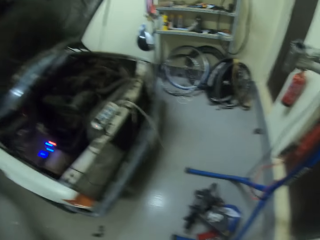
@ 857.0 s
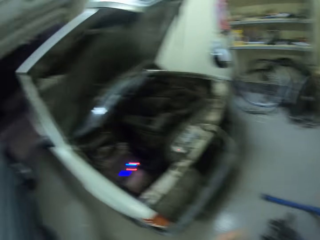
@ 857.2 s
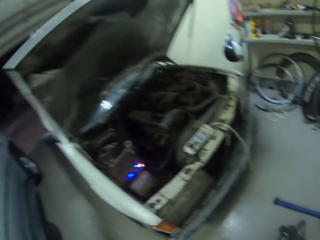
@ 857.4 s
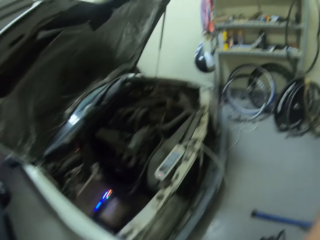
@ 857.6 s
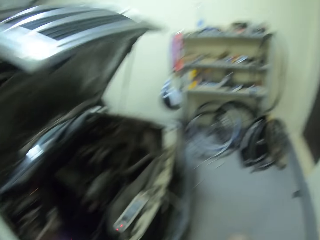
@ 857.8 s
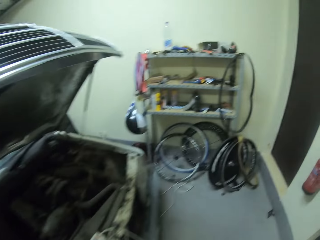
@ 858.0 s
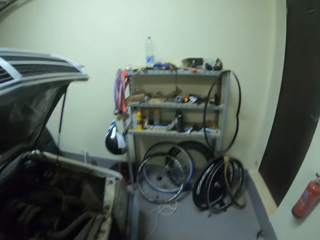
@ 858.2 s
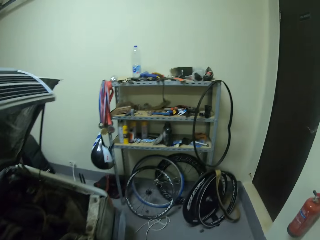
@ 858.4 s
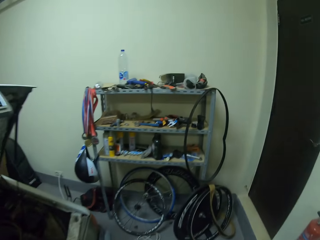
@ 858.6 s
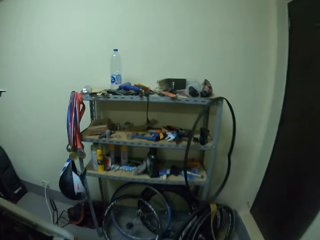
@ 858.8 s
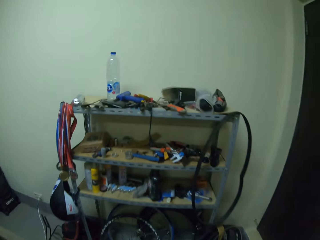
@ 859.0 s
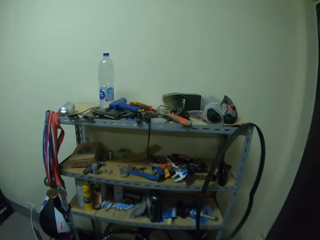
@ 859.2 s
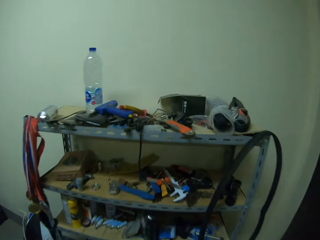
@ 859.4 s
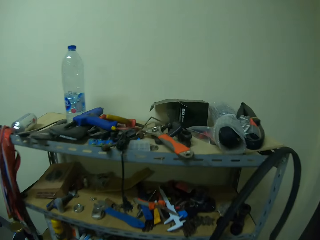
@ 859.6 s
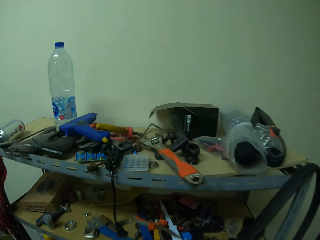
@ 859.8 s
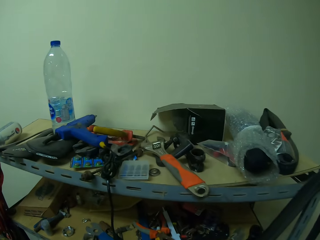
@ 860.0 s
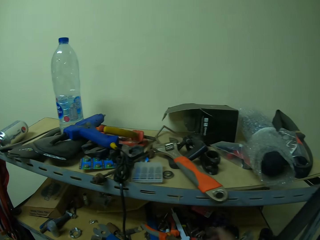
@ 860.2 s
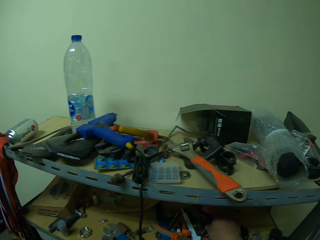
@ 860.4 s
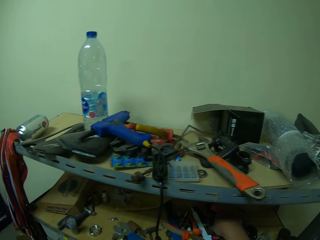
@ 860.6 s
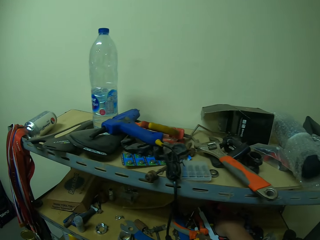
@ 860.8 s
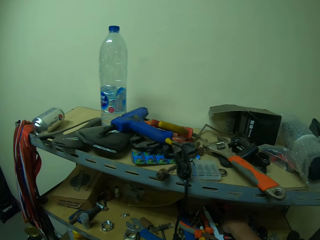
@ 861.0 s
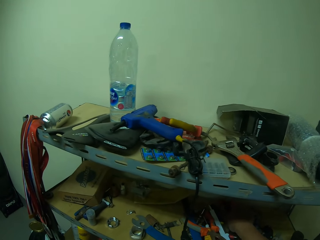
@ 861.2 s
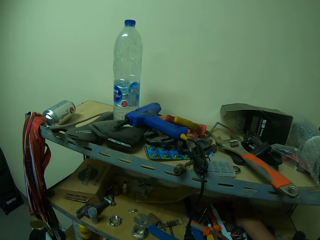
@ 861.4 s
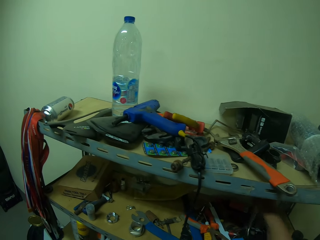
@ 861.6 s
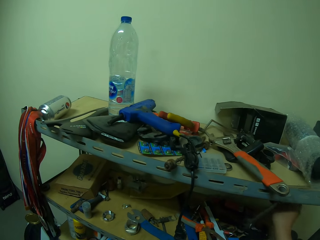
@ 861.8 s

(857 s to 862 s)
The camera wearer walks around the garage. They pick up a spanner.

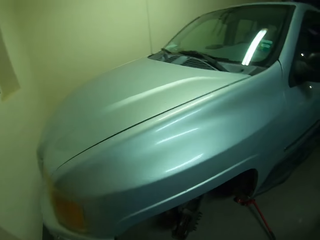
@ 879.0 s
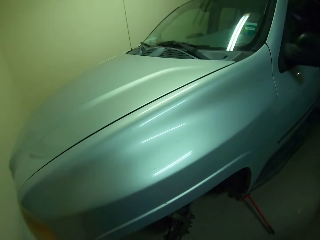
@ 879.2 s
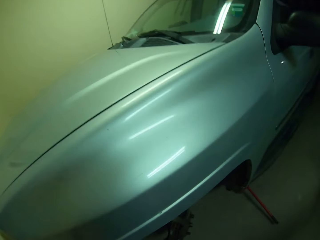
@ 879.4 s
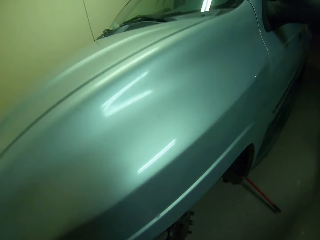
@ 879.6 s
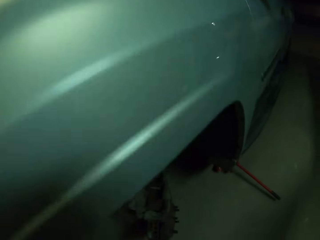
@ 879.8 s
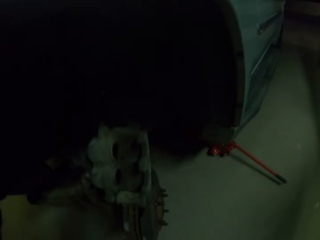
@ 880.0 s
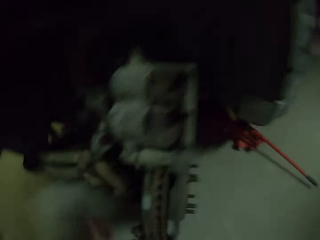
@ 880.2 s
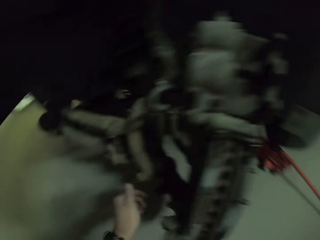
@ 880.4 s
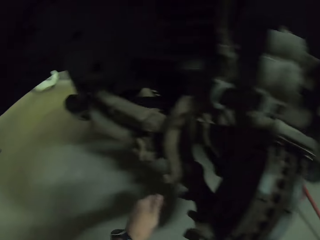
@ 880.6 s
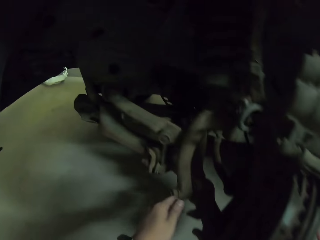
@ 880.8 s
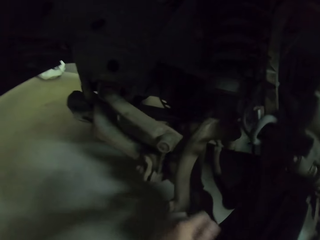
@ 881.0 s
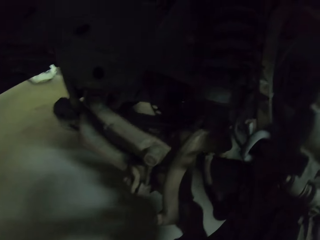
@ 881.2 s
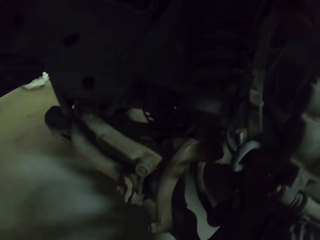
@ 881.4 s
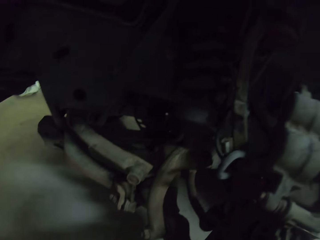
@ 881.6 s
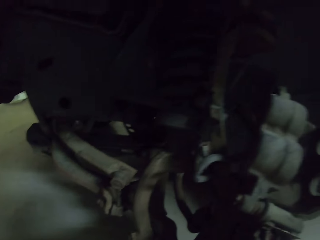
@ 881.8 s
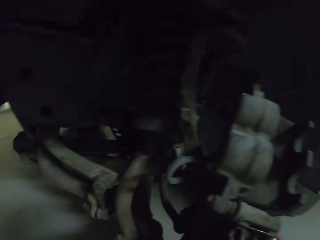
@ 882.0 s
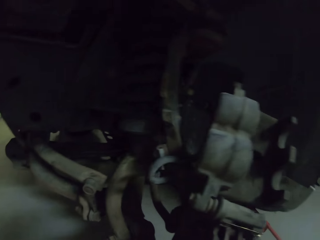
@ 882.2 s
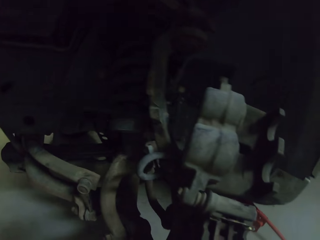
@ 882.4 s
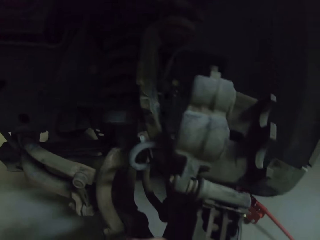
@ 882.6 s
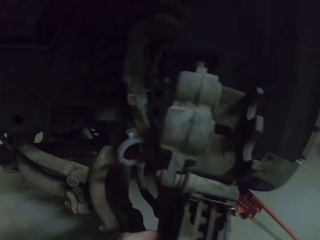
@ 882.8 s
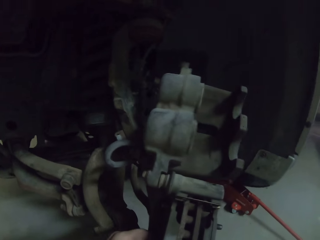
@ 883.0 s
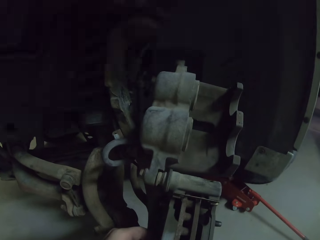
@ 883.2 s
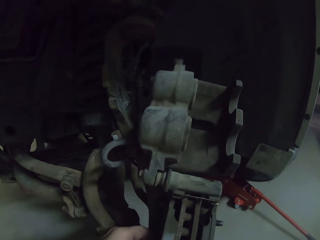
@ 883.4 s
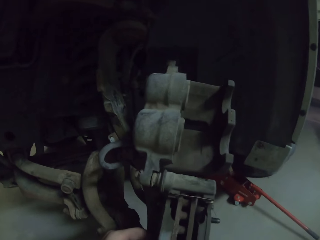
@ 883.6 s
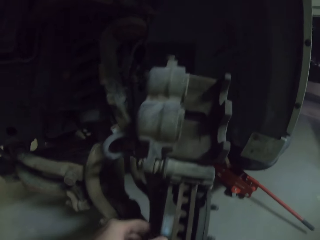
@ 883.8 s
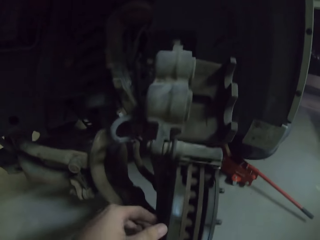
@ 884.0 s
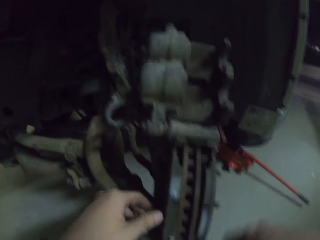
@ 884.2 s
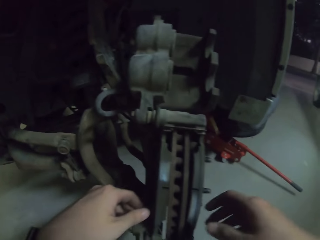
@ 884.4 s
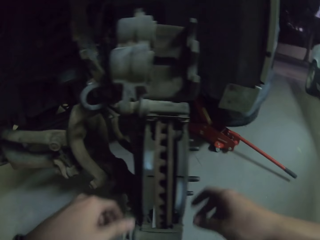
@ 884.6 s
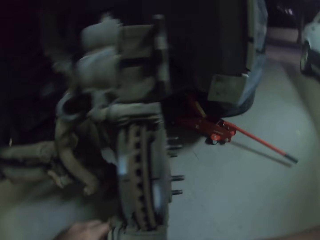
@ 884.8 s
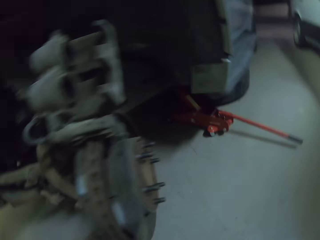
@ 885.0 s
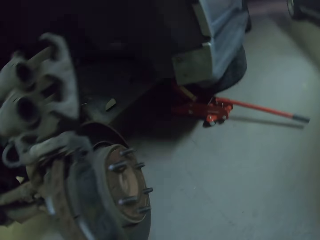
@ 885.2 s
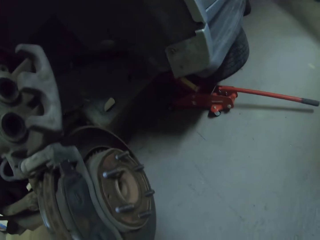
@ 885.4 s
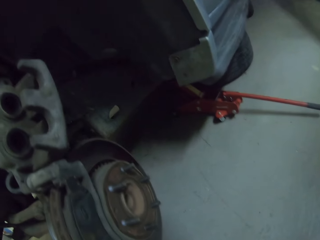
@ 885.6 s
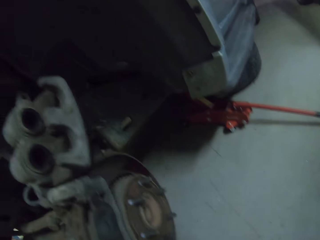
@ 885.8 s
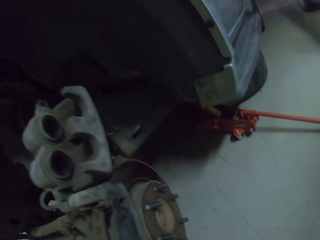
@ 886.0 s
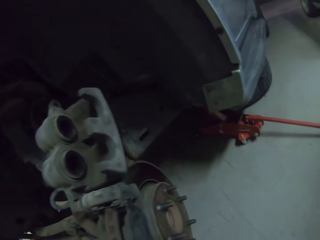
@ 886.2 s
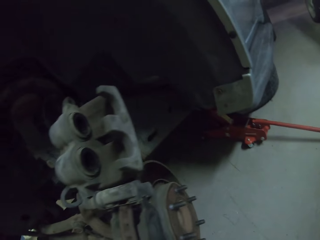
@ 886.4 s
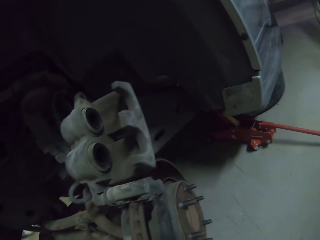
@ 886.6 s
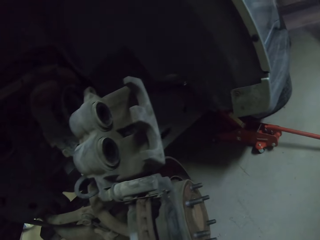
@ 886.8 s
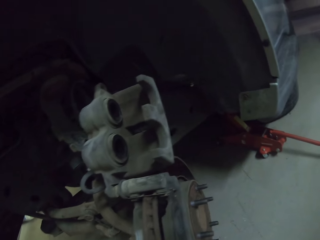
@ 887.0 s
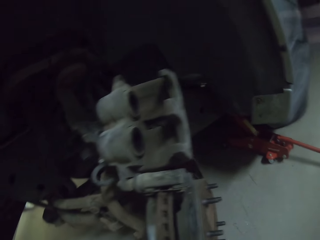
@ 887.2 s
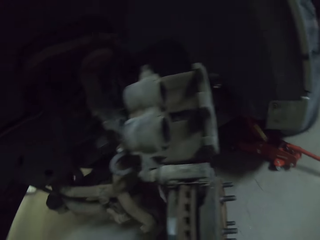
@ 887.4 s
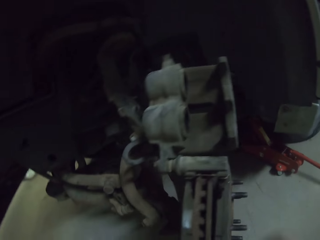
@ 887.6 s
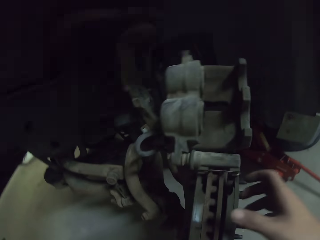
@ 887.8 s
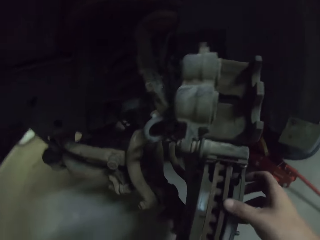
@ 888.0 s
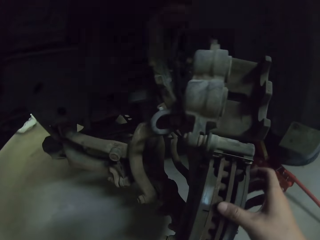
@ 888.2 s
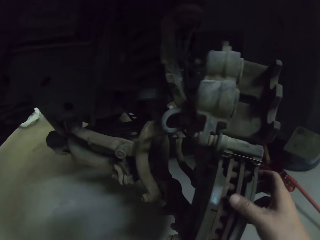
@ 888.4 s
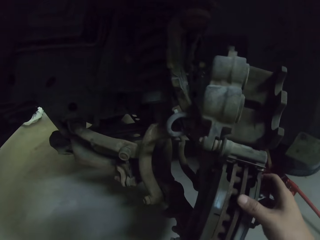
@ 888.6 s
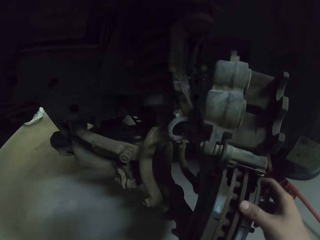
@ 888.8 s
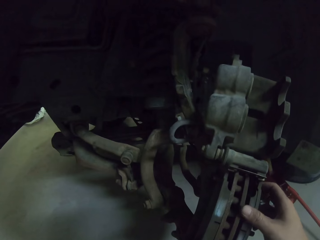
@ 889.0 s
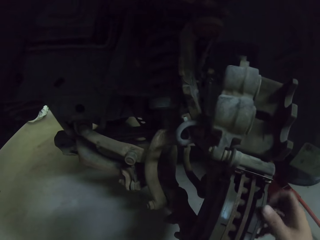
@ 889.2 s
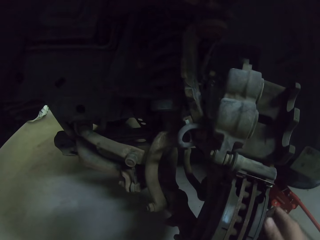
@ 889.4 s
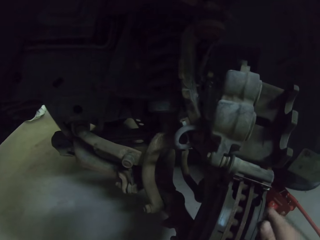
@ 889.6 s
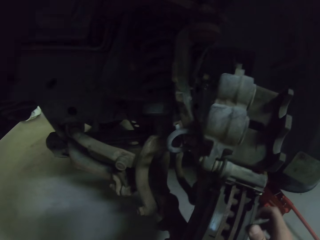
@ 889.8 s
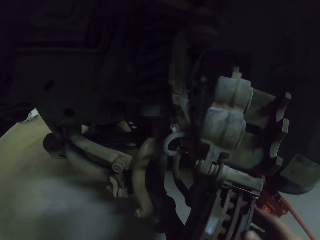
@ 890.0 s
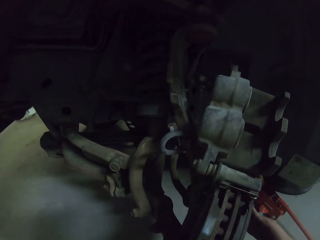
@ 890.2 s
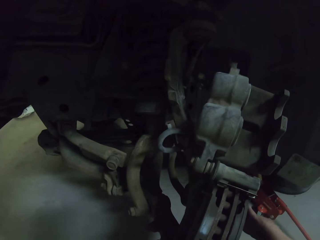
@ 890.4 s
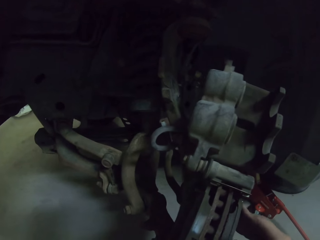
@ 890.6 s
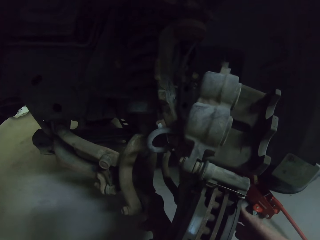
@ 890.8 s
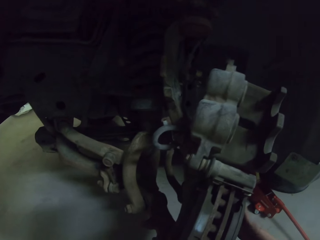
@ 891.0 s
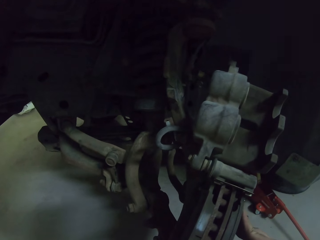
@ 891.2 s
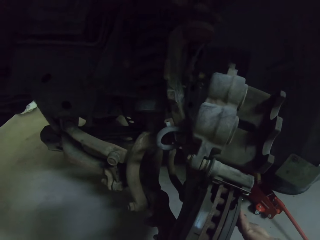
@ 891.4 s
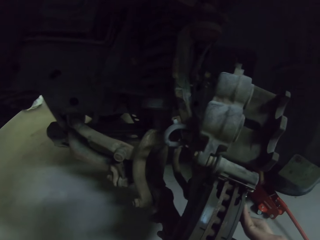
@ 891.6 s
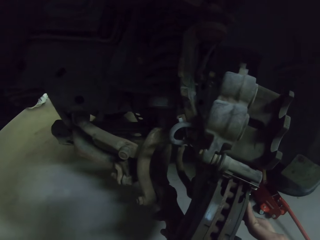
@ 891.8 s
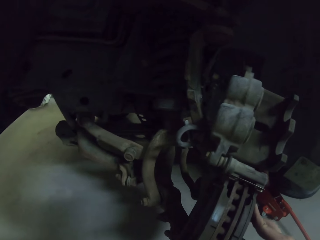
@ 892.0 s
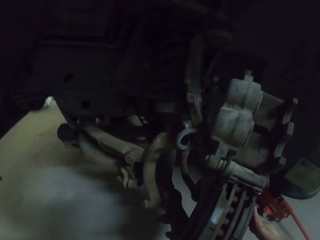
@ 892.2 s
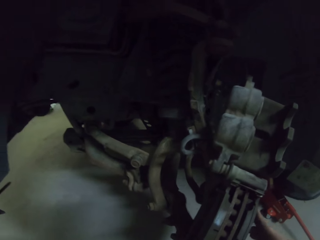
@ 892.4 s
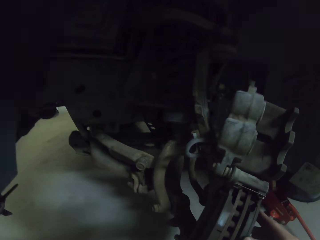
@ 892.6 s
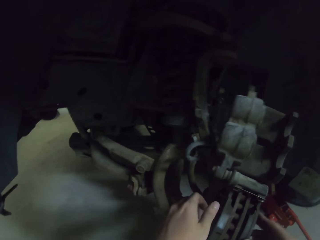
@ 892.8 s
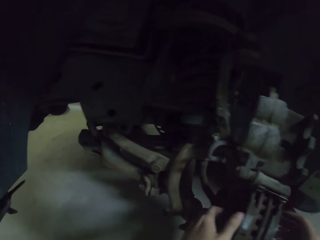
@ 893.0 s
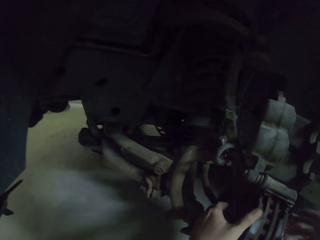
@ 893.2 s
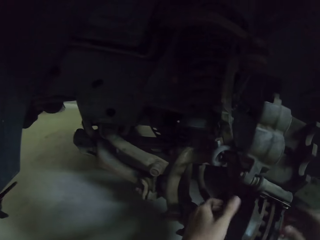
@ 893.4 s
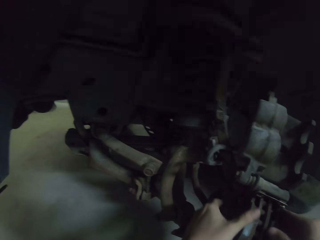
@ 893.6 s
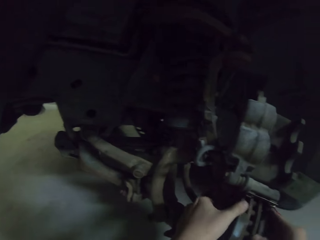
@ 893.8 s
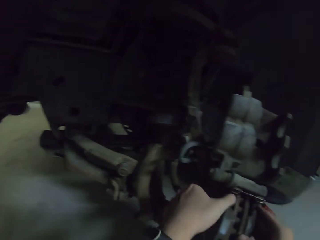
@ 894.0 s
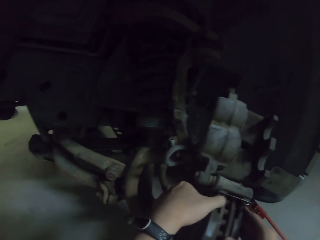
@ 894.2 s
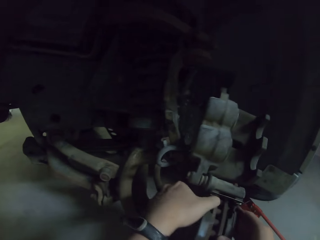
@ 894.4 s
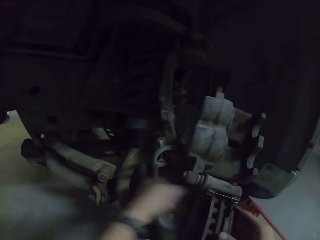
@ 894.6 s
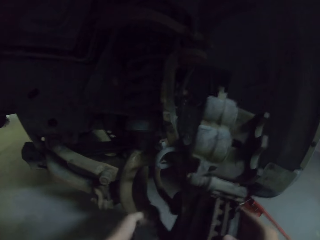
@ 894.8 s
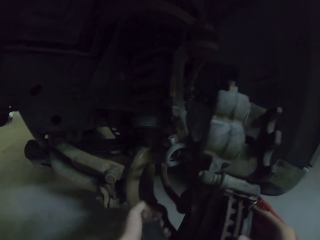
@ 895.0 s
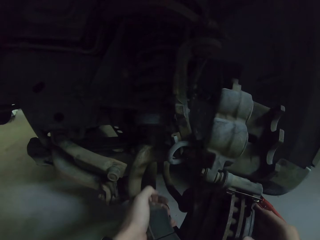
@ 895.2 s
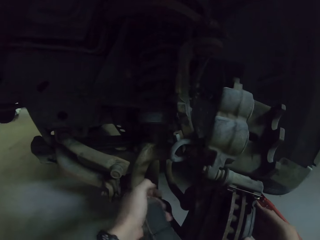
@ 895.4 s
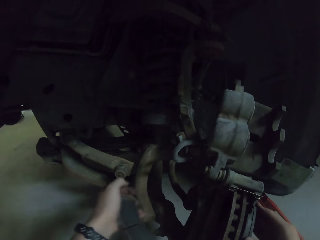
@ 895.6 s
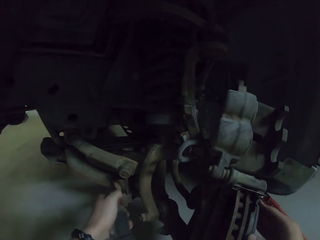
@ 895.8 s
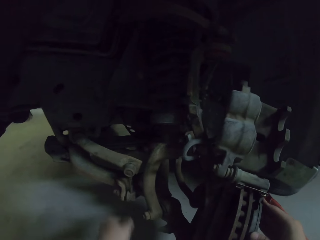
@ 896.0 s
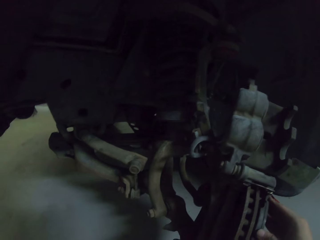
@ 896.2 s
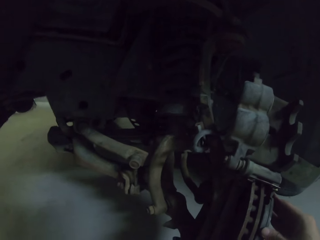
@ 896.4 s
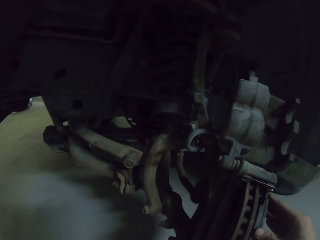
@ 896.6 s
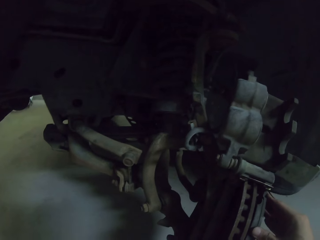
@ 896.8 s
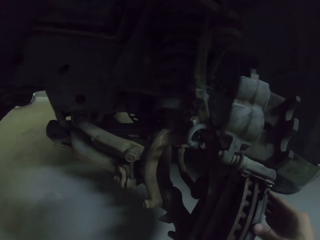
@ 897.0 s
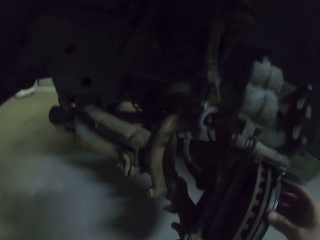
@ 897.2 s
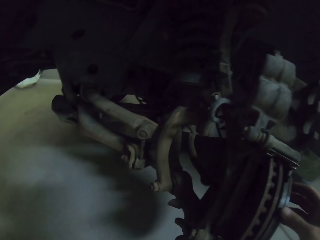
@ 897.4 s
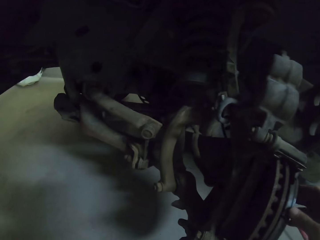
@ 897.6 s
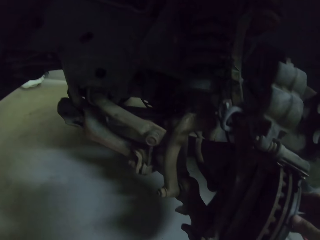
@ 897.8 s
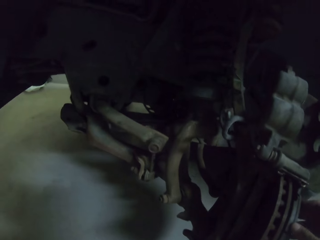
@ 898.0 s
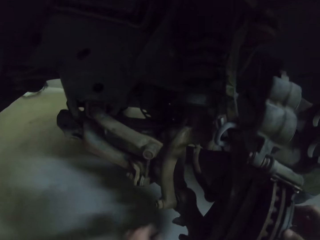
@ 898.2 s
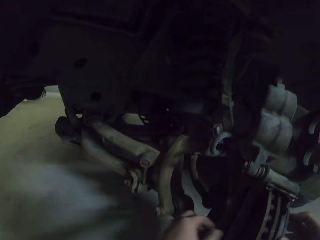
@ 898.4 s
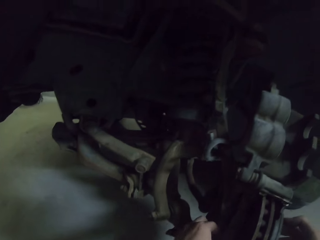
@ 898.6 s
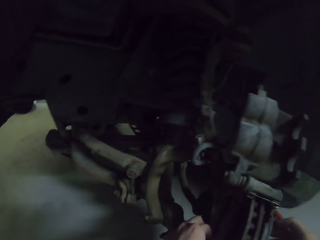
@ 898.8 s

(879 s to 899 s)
The camera wearer bends down. They move the hand. They touch the wheel rim. They look at the car. They move the hand. They touch the car. They remove the hand from the car. They plug off metals from the wheel rim. They push a metal. They touch the car. They remove a metal from the car. They drop the metal on the ground.
